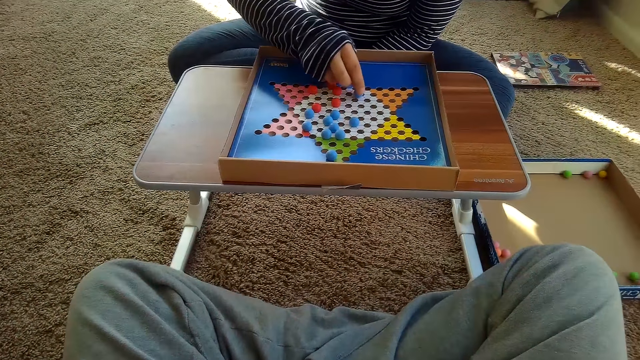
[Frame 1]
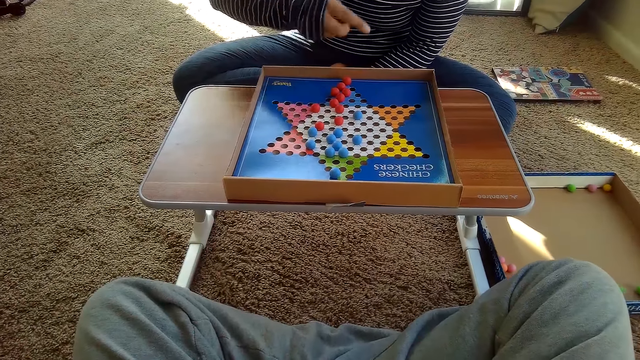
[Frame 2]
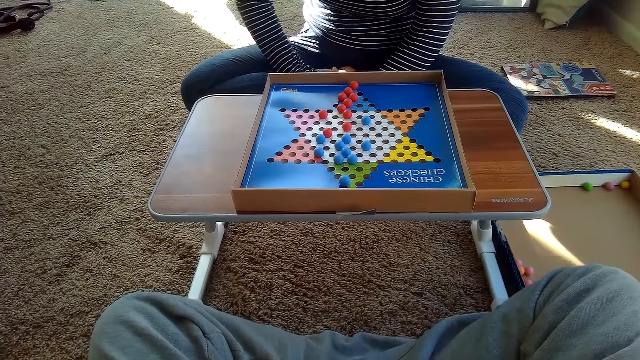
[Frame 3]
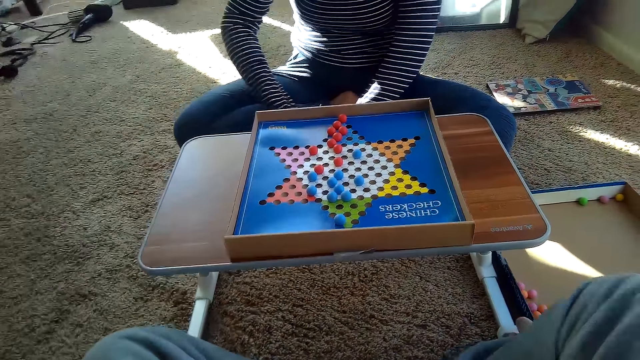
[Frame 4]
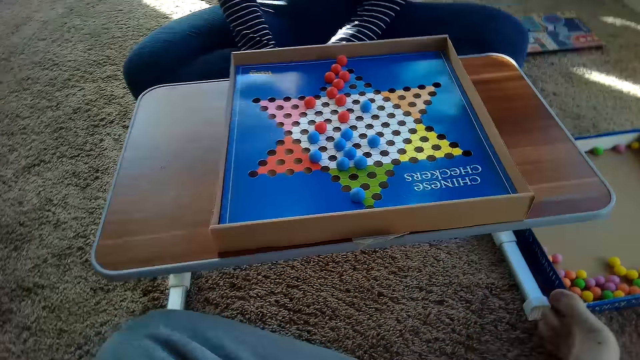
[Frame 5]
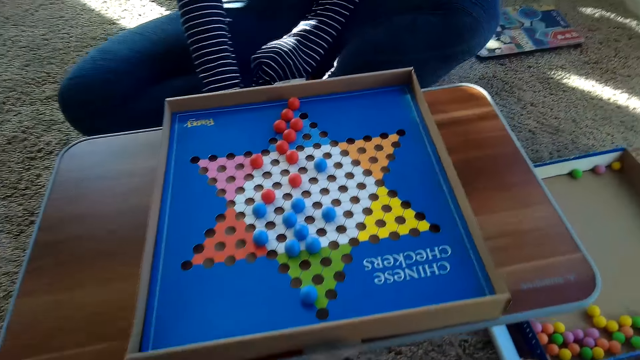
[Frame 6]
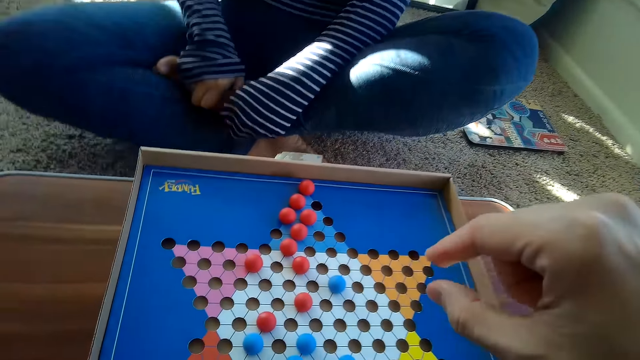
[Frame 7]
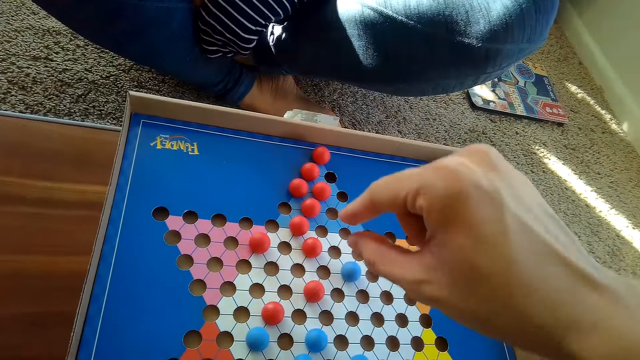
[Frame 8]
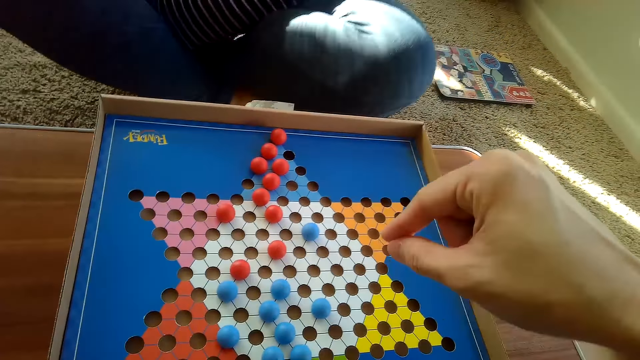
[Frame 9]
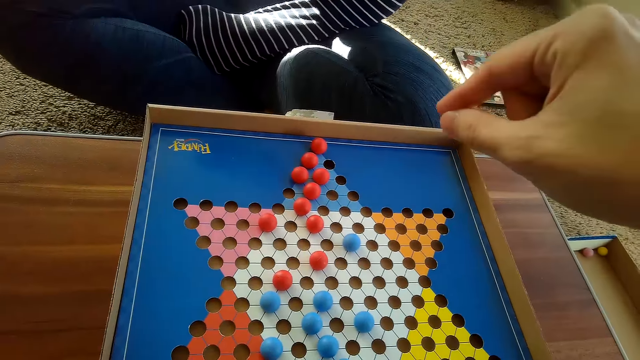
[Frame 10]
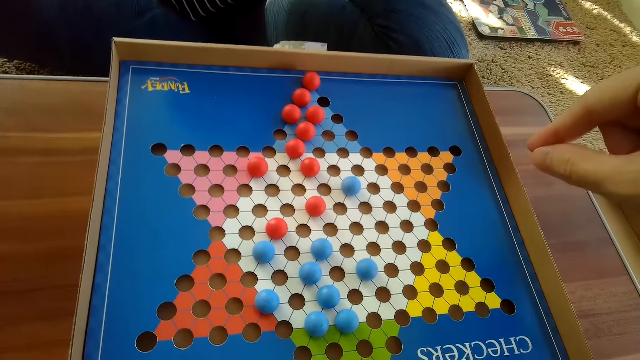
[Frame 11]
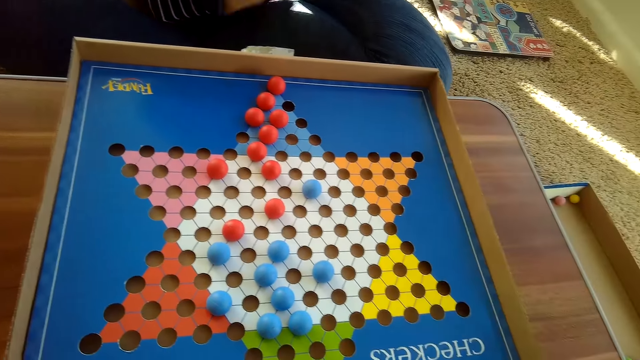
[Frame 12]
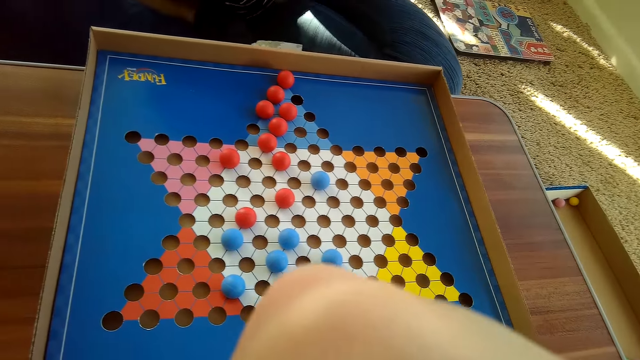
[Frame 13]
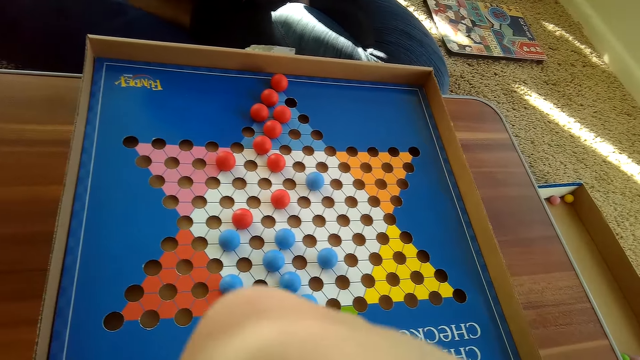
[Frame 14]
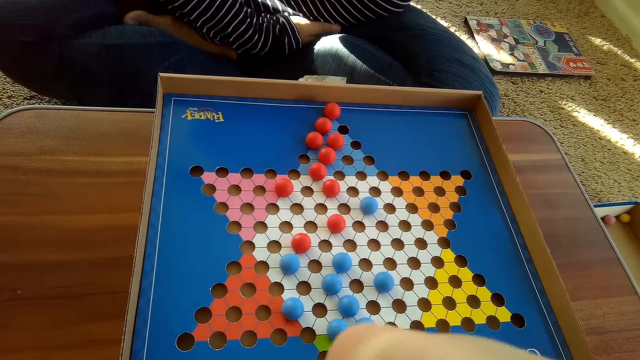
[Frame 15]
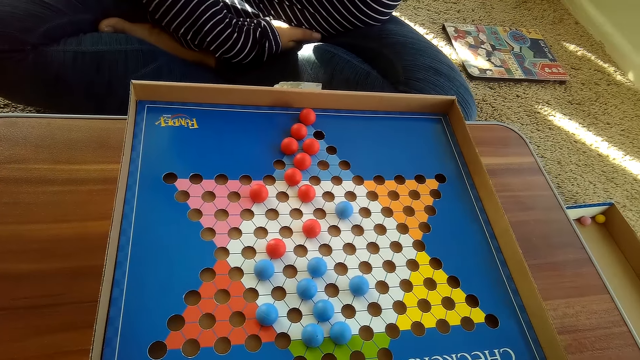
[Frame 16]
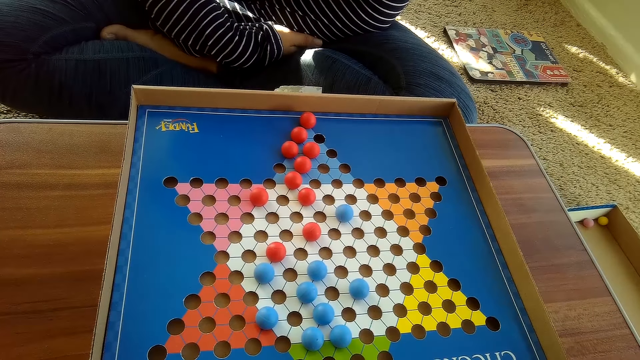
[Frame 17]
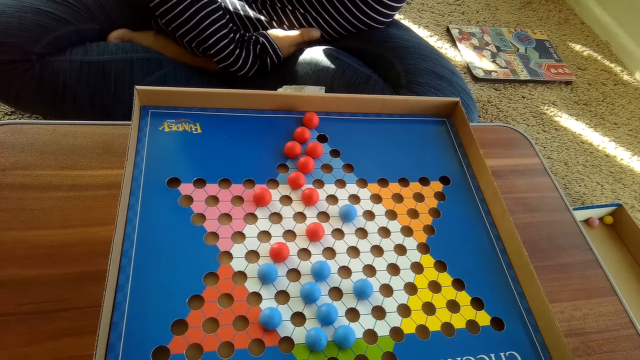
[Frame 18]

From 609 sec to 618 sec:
A woman moves another blue Chinese checkers ball on the Chinese checkers board with her right hand. She picks up a marble and returns her hand to her thighs. The camera wearer raises a hand. The woman folds her legs.

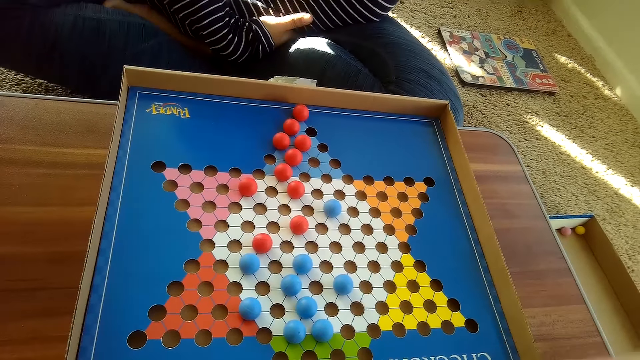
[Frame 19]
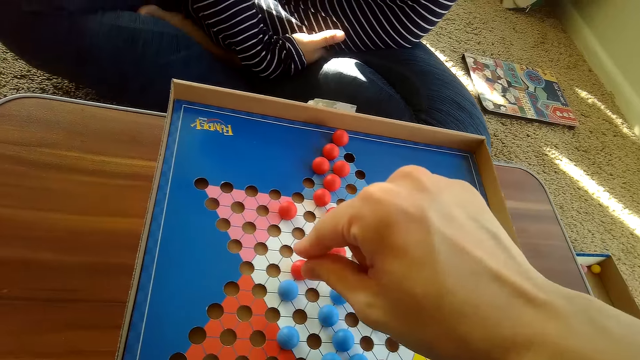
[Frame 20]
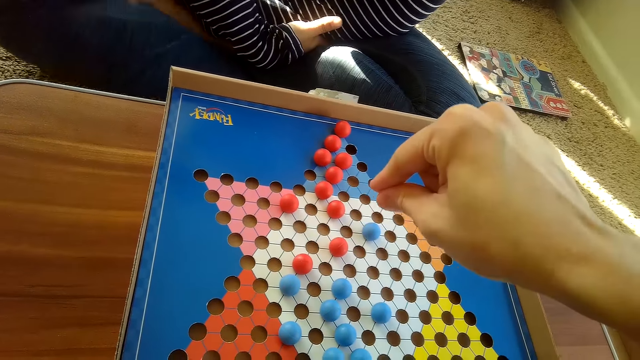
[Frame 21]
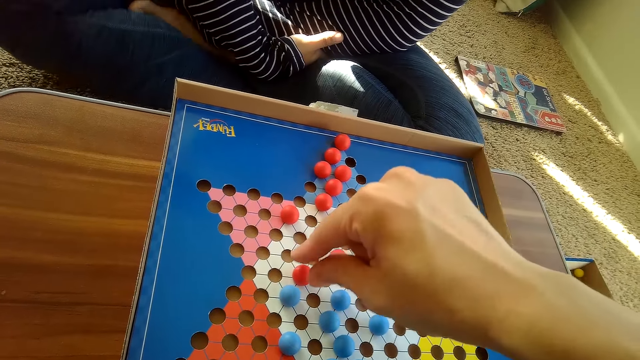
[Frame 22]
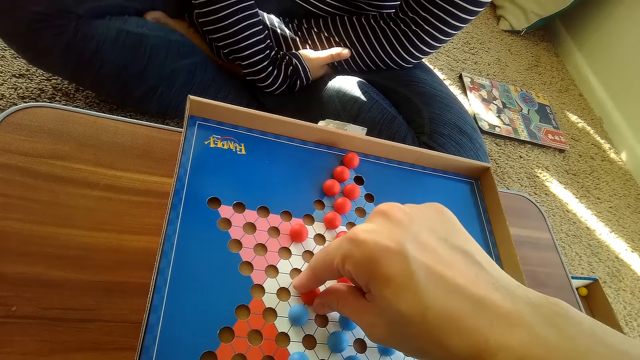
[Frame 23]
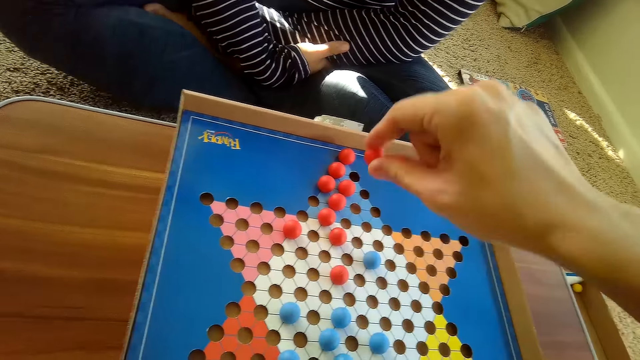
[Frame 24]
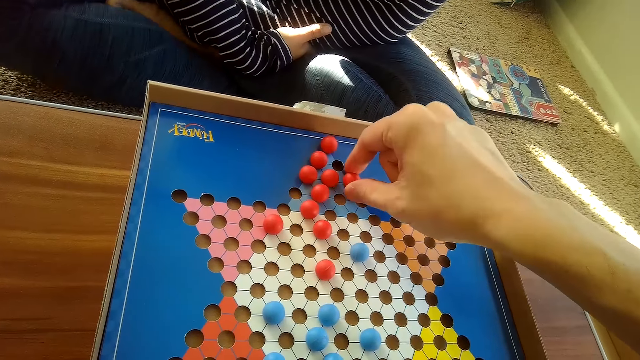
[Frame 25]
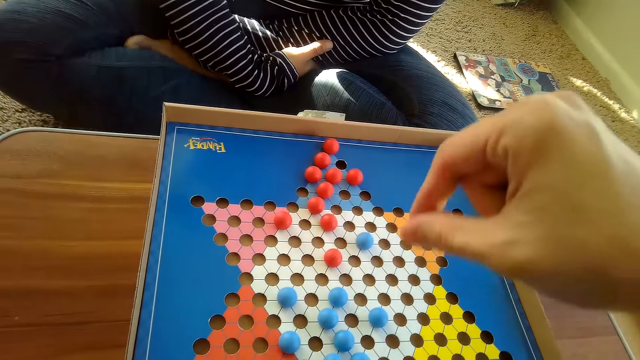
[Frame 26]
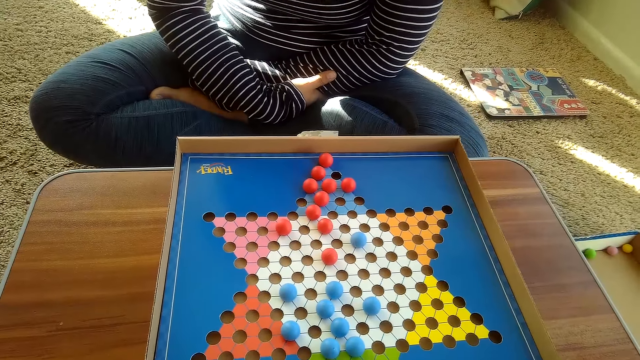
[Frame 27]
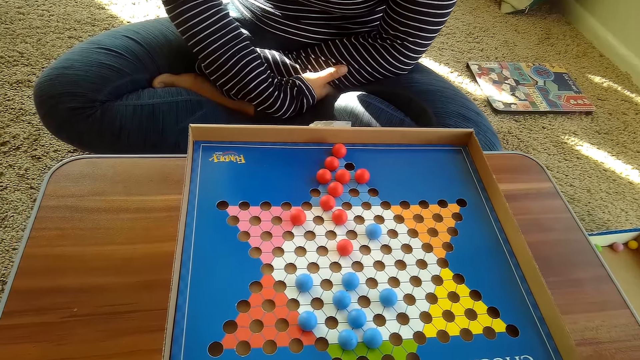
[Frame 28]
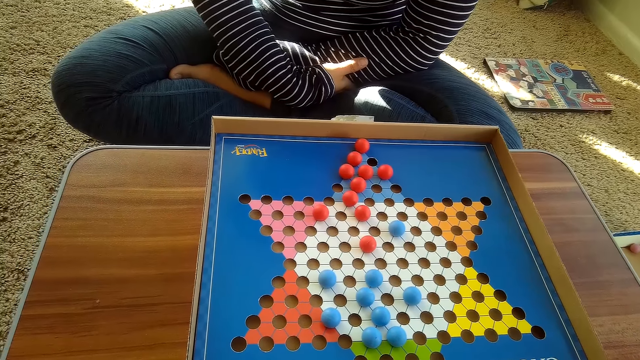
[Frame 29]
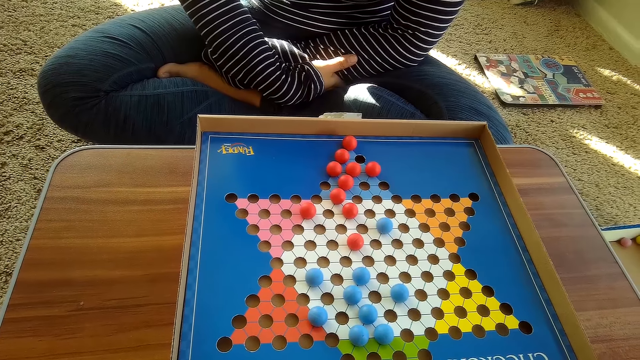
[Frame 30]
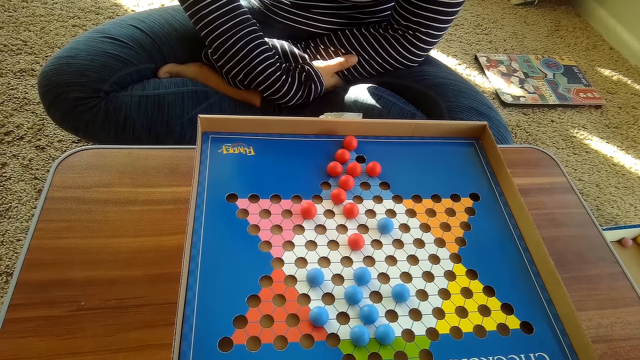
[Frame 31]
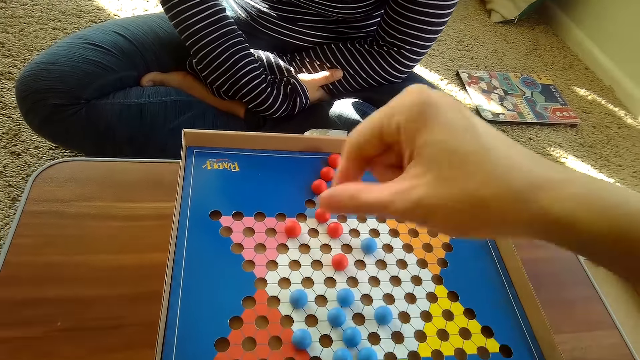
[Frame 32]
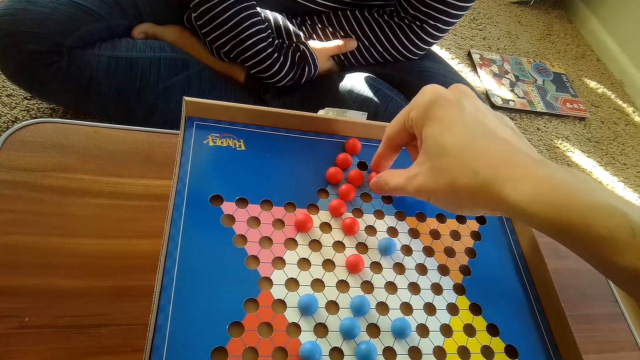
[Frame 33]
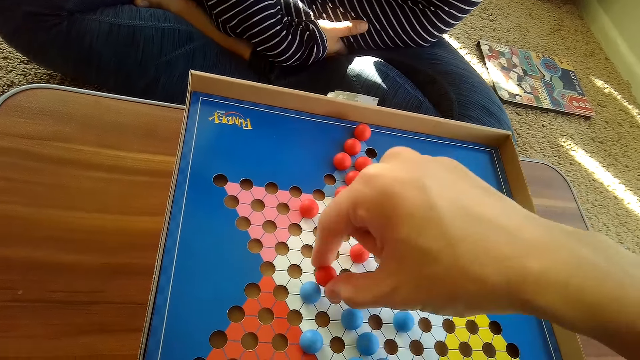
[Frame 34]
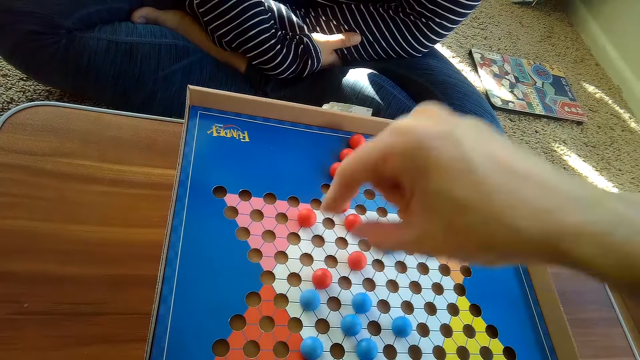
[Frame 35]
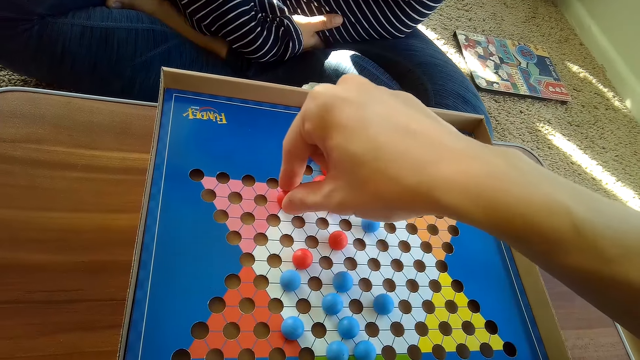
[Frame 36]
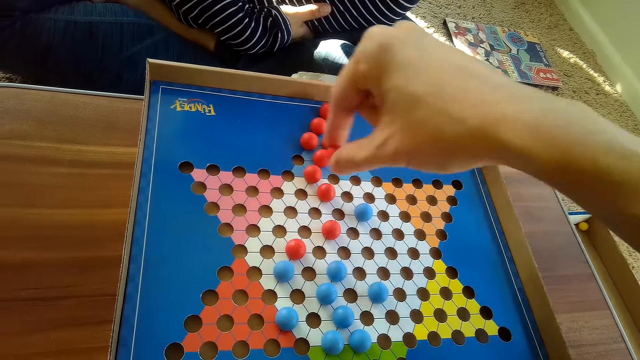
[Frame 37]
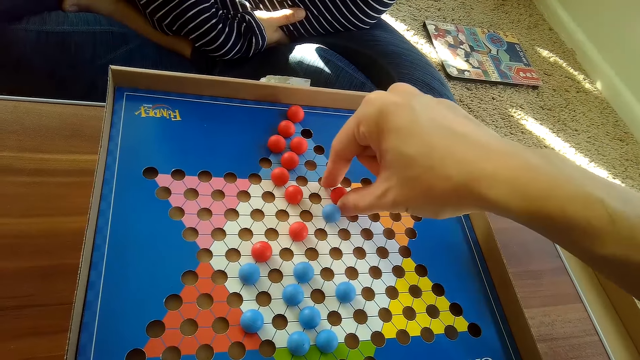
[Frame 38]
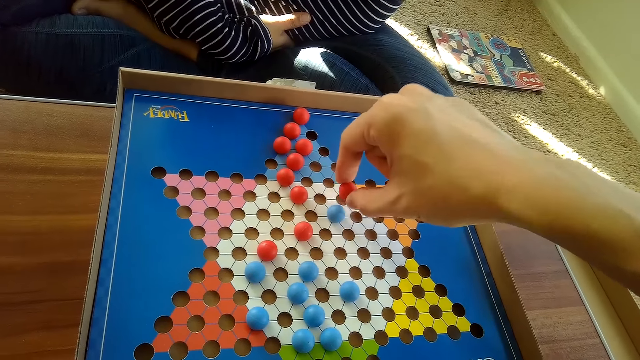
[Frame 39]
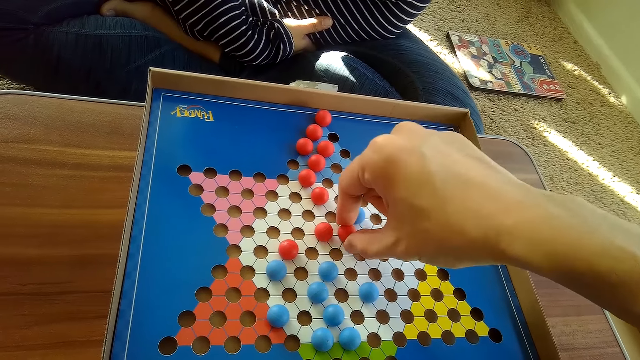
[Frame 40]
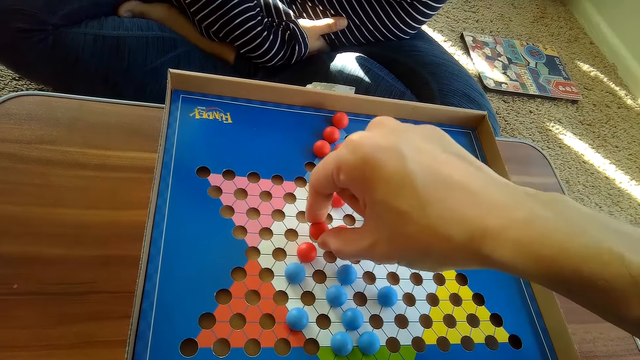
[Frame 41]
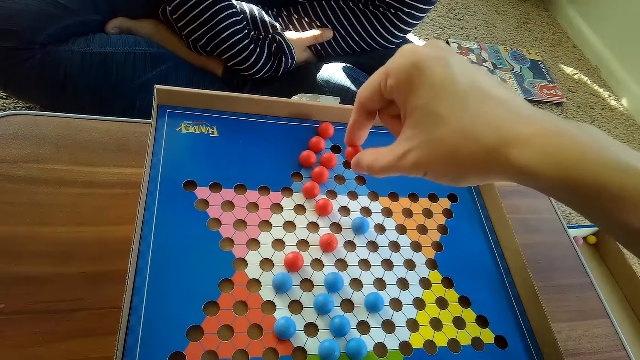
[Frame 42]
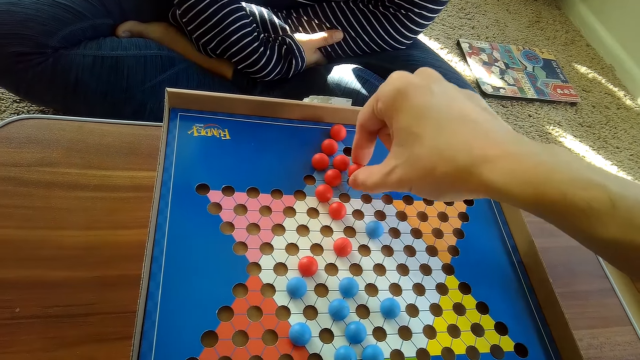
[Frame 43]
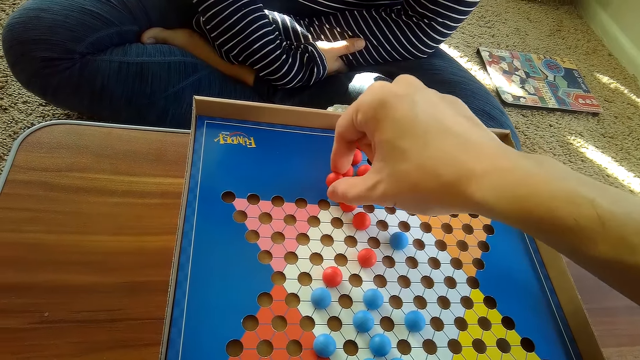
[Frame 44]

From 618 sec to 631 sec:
The camera wearer touches another red Chinese checkers ball on the Chinese checkers board with his right hand. He moves the red Chinese checkers ball on the Chinese checkers board with his right hand. A woman shakes her leg. The camera wearer moves the red Chinese checkers ball on the Chinese checkers board with his right hand. He moves another red Chinese checkers ball on the Chinese checkers board with his right hand.
